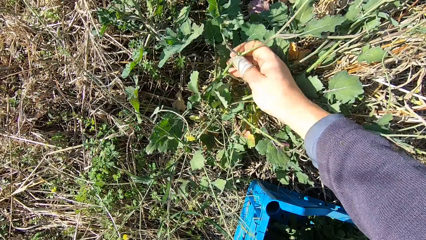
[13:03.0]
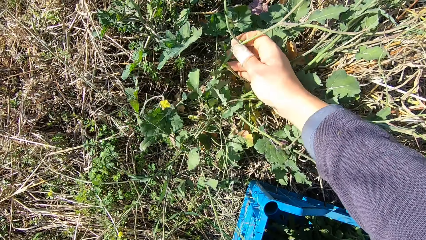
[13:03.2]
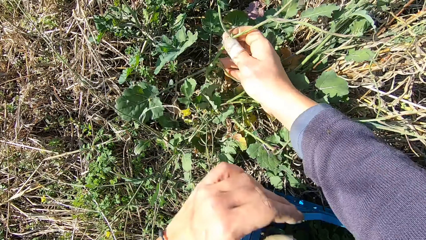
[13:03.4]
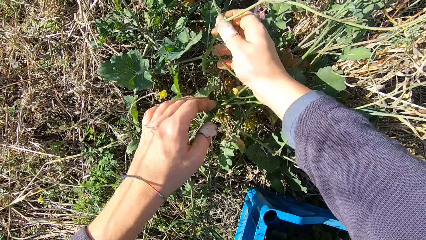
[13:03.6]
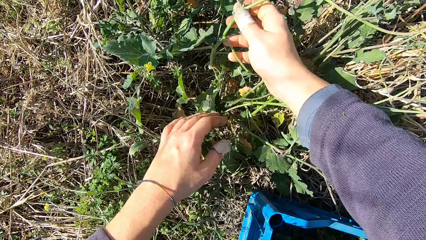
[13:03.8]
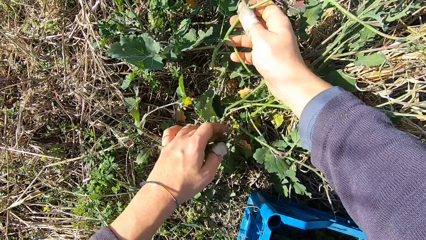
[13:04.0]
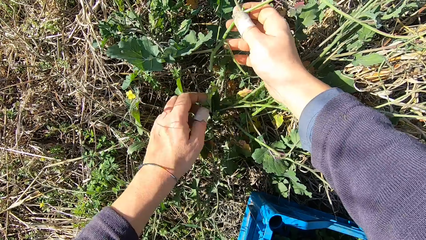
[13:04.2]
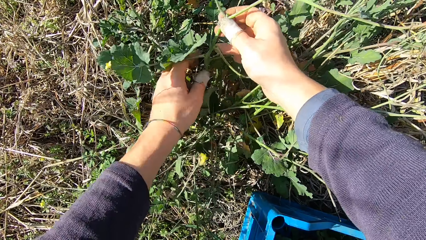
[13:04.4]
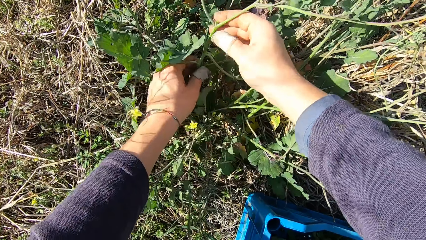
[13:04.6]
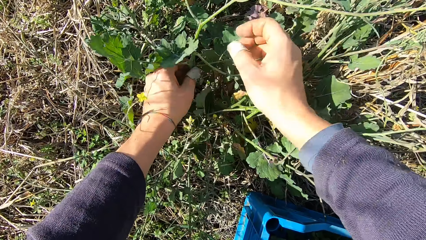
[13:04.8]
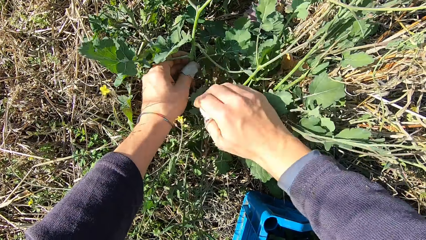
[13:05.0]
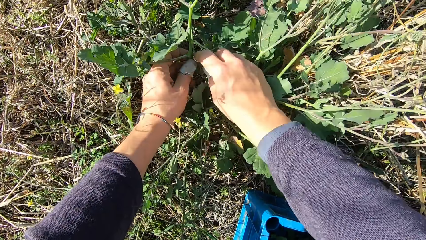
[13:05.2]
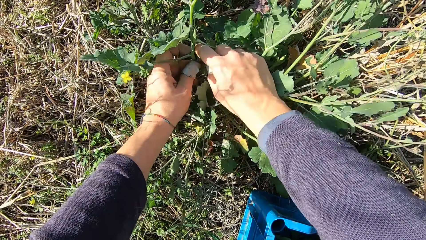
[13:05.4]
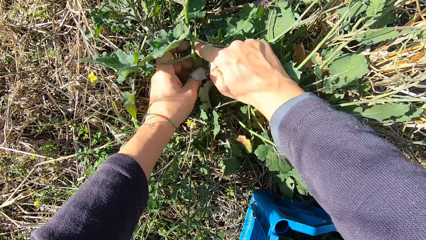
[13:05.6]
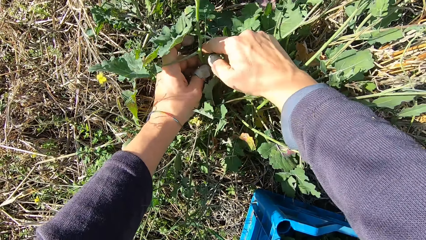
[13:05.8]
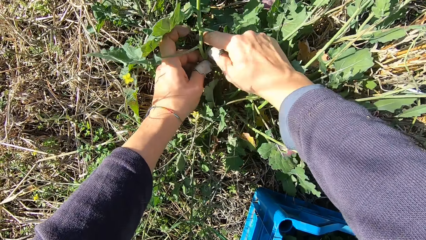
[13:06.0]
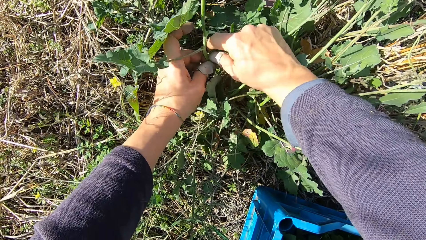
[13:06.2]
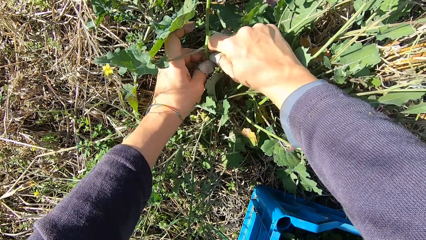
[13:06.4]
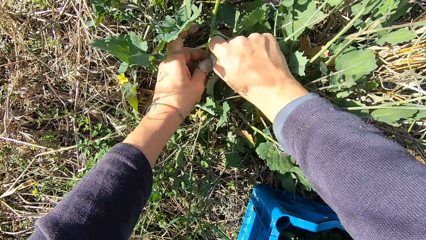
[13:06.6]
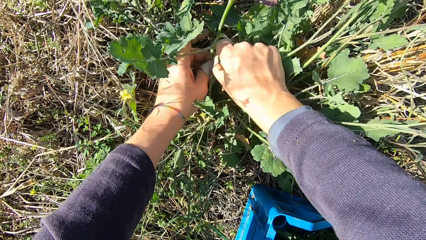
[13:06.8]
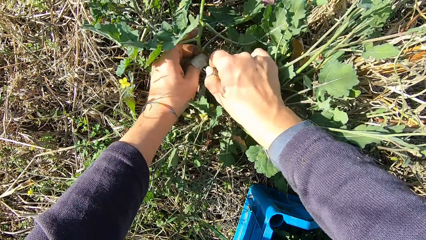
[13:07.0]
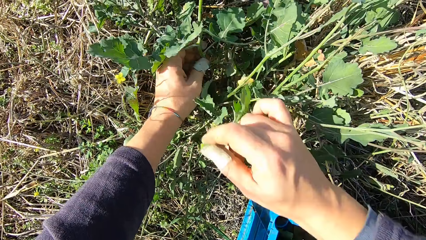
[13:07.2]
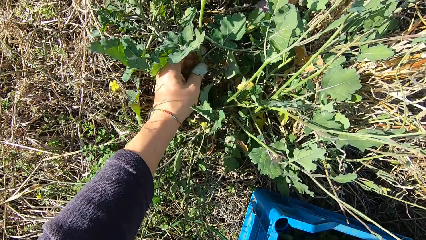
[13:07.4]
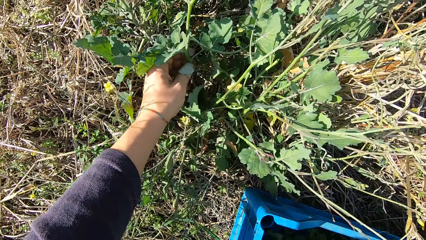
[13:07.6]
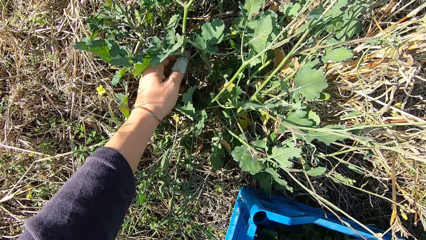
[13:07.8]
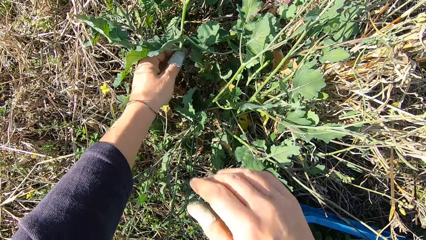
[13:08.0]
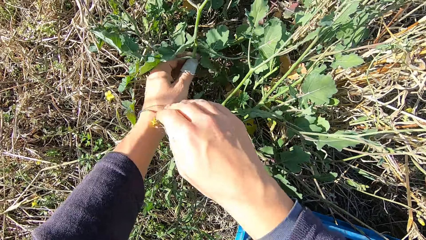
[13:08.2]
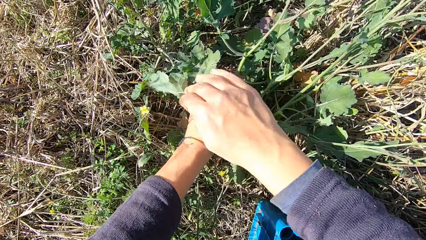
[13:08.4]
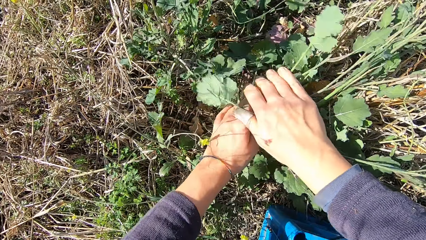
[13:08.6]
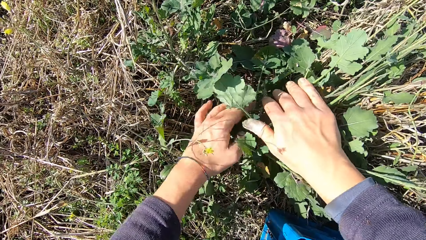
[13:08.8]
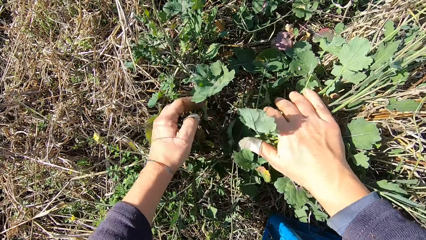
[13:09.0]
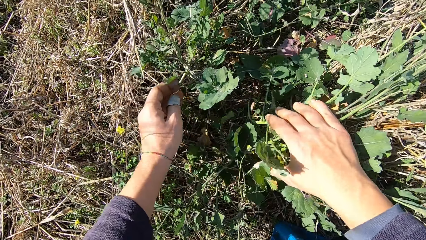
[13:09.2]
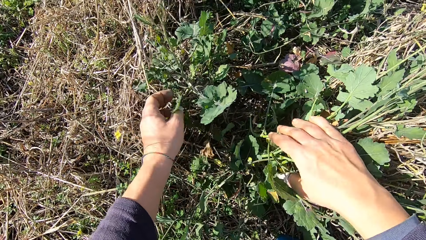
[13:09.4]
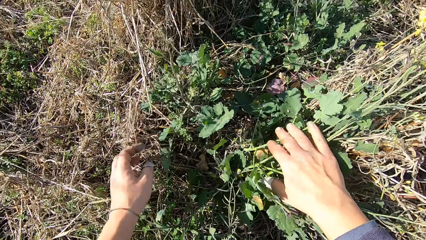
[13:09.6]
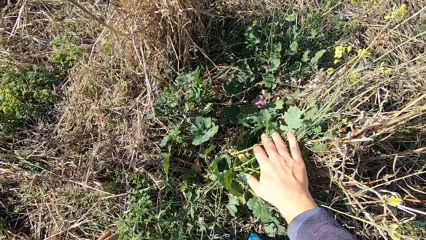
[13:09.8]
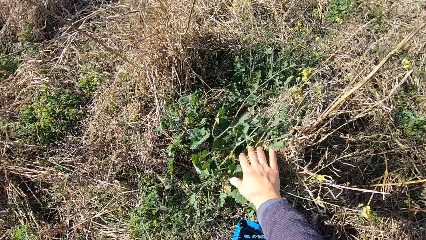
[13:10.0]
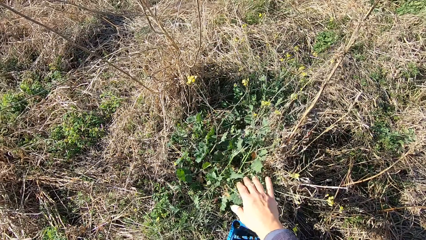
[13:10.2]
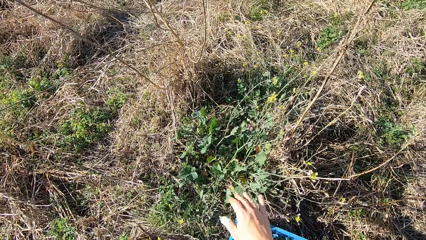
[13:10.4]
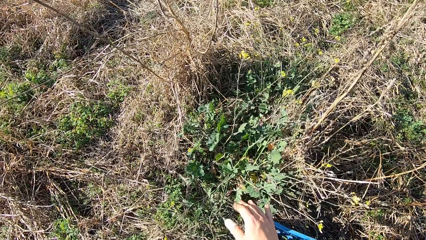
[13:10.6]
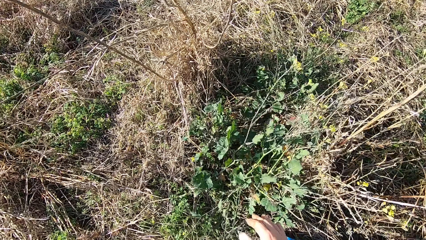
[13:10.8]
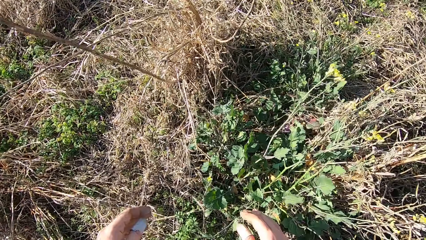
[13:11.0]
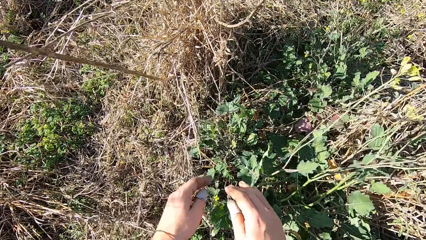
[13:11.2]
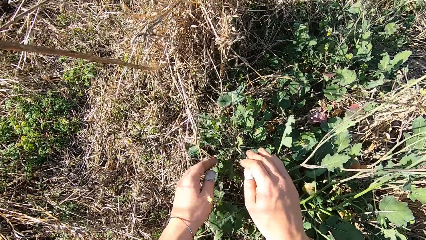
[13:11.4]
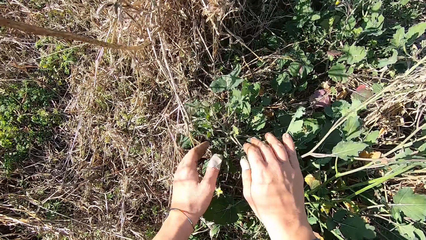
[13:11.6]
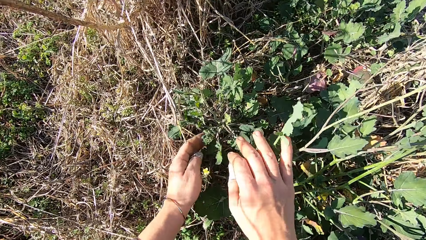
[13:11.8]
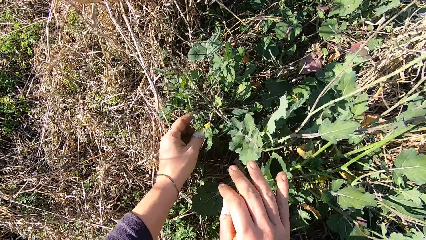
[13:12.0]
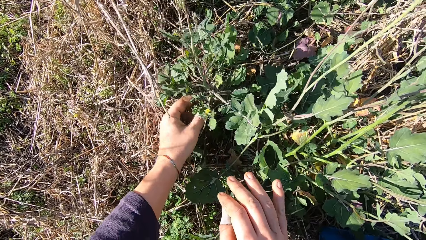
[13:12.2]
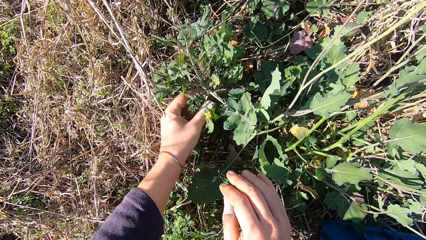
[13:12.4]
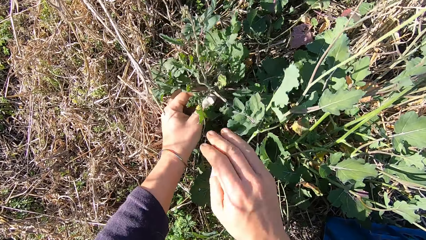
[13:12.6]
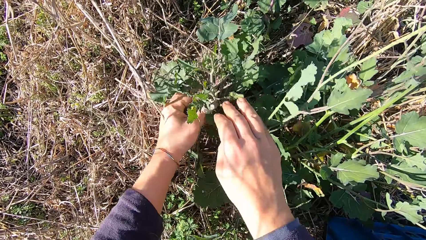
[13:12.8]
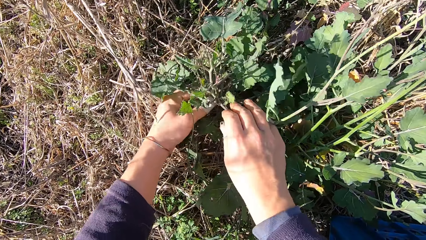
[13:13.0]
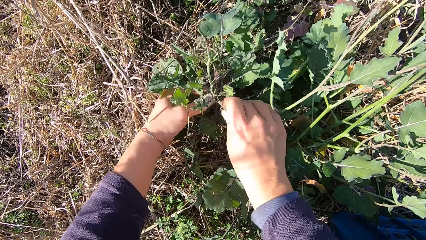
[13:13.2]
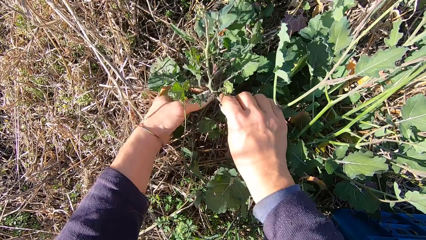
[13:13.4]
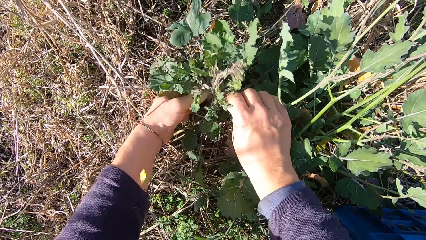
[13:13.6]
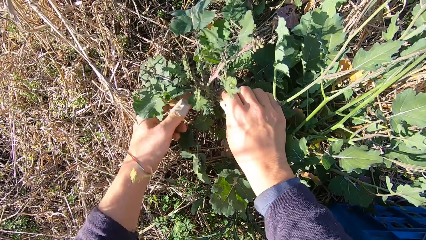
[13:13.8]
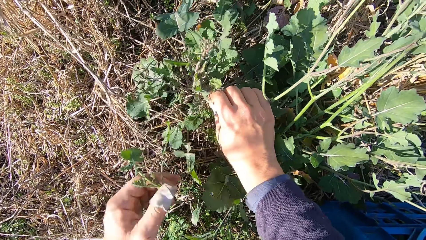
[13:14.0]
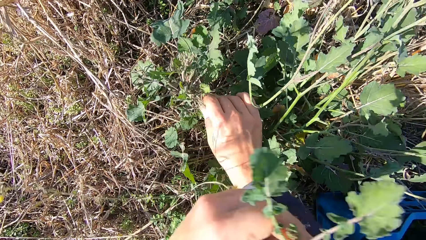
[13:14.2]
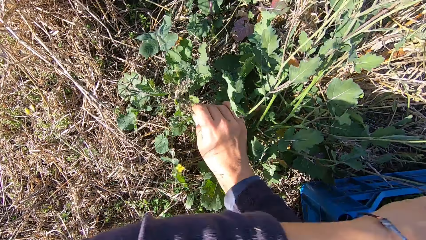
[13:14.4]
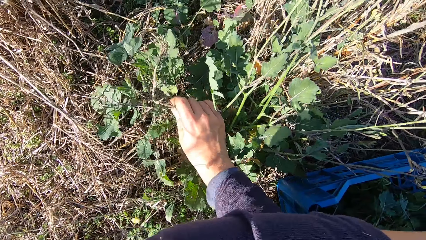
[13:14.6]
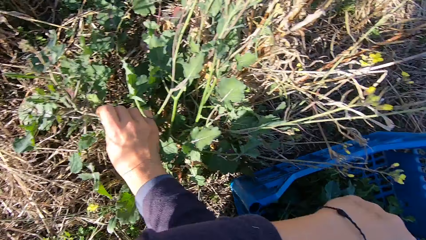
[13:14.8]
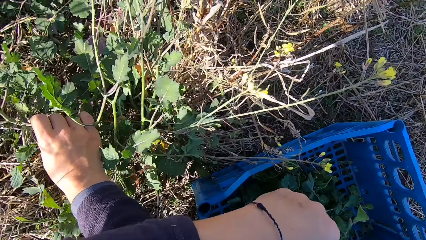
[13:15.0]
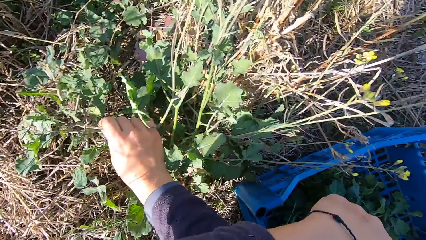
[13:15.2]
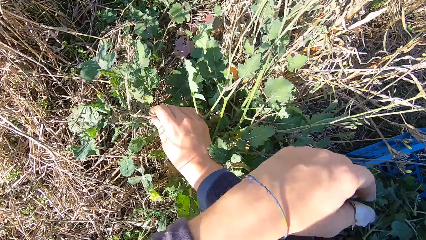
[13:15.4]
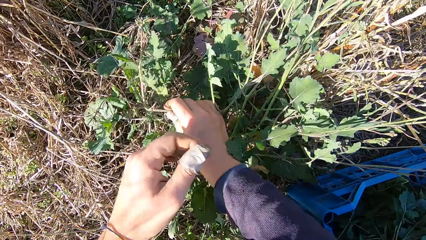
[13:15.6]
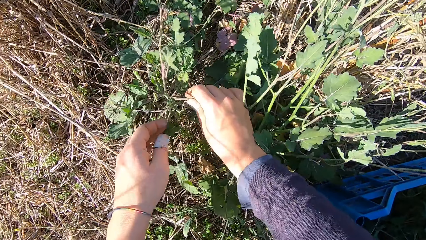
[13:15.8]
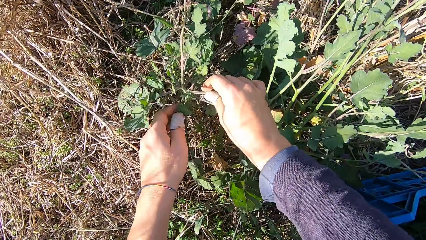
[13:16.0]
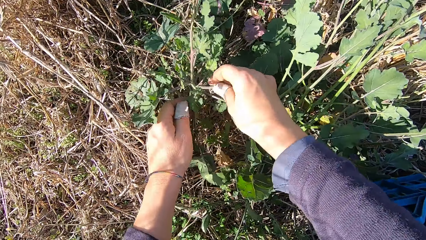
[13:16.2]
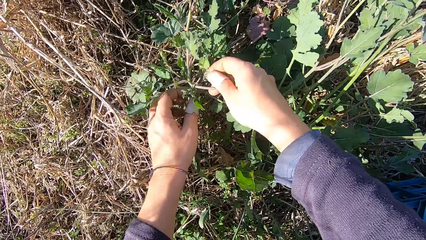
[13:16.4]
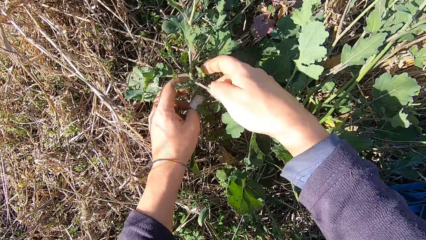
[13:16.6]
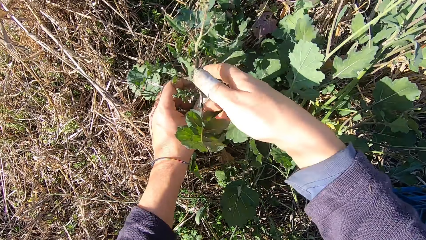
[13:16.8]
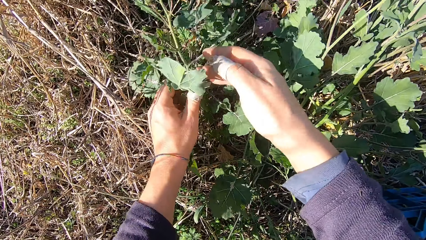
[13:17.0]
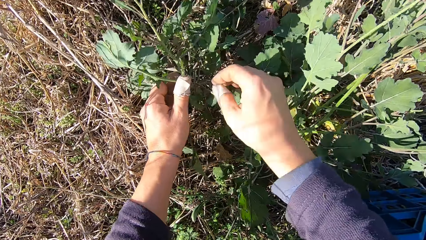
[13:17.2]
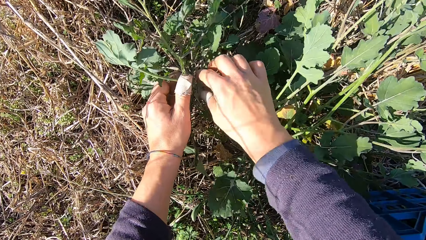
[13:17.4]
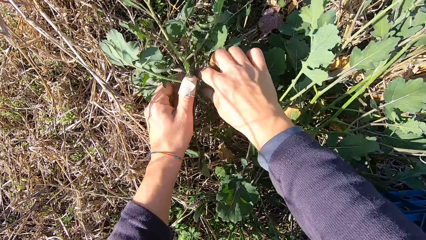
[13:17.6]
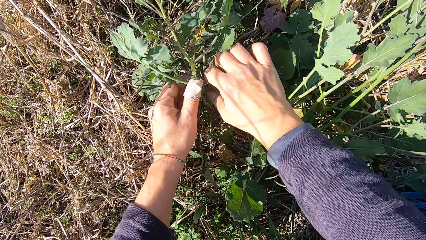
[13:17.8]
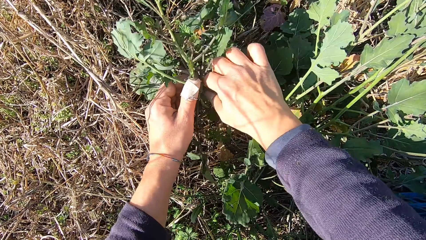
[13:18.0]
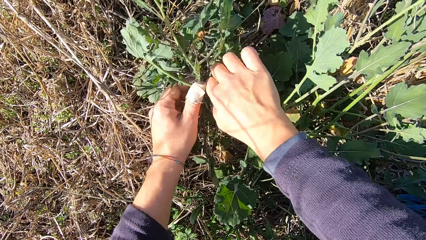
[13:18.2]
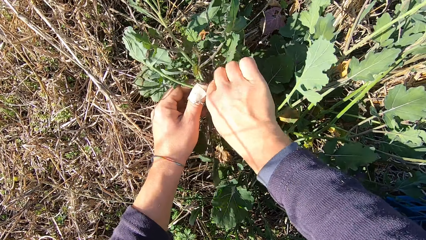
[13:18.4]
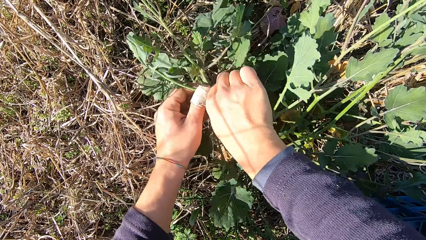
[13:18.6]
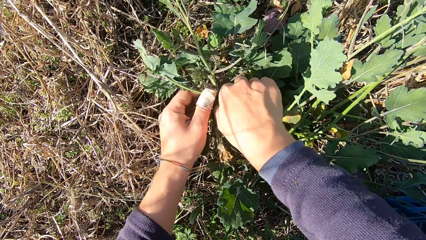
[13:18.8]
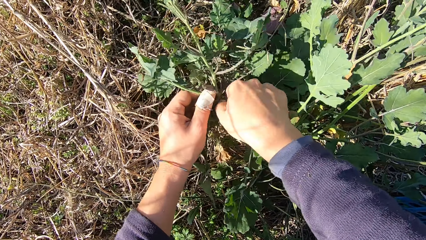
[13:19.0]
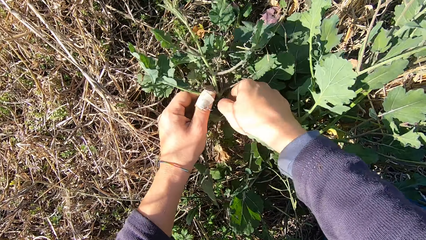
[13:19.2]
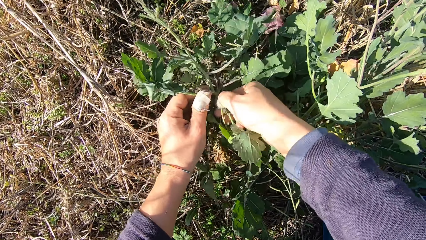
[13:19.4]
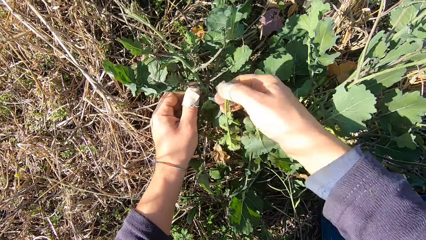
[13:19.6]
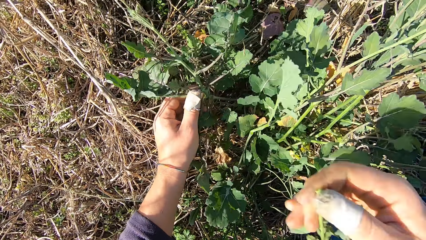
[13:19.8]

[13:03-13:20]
The camera wearer handles a dandelion plant. He cuts a stem from the plant with his hand. He picks the dandelion plant. He drops the stem in the basket. He handles a dandelion plant. He stands up, squats down and handles a dandelion plant. He cuts a stem from the plant with his hand. He picks the dandelion plant. He drops the stem in the basket. He handles a dandelion plant. He cuts a stem from the plant with his hand. He picks the dandelion plant.
